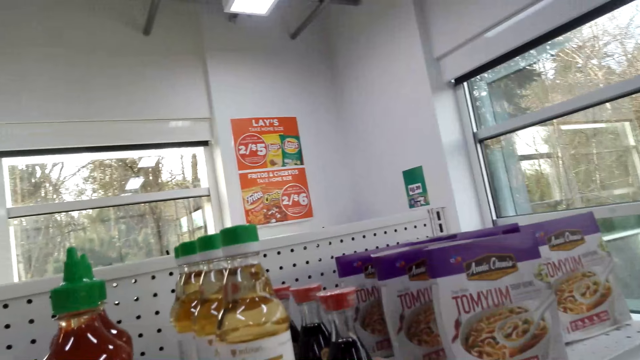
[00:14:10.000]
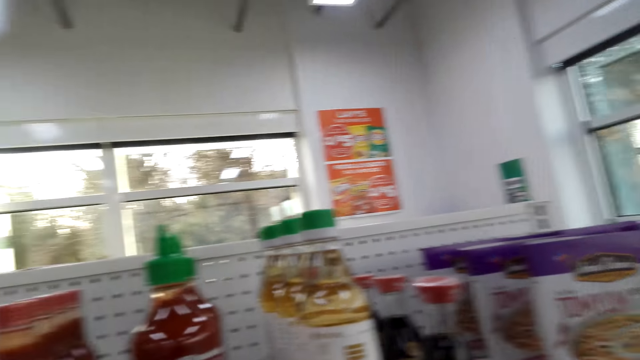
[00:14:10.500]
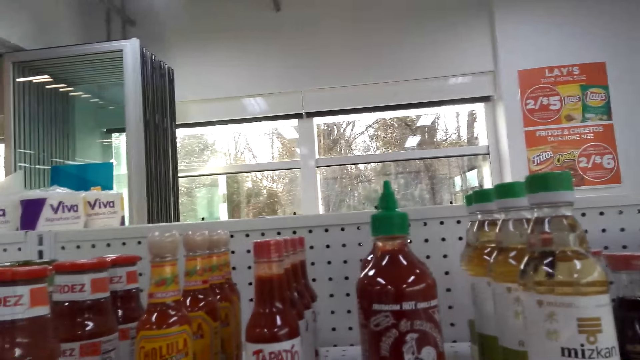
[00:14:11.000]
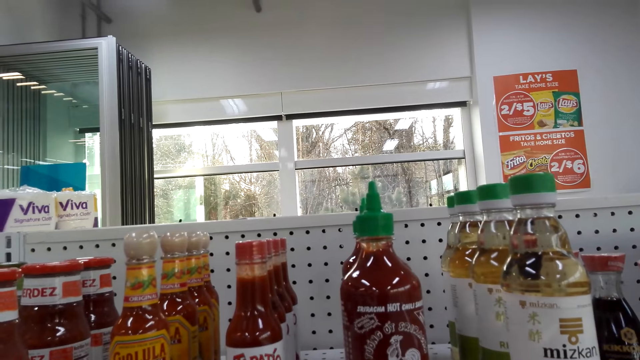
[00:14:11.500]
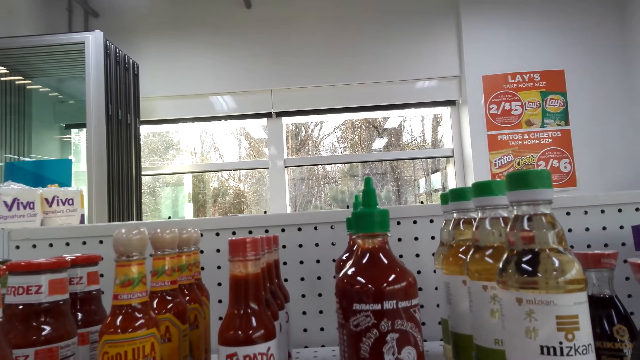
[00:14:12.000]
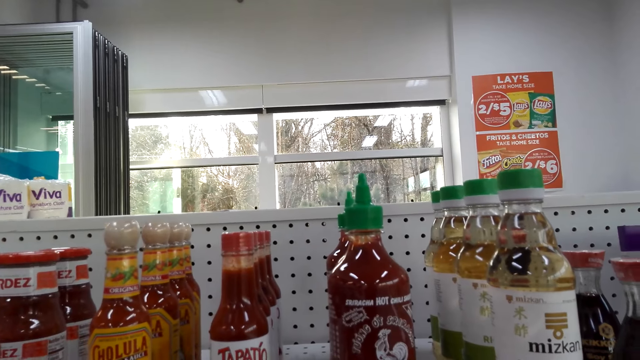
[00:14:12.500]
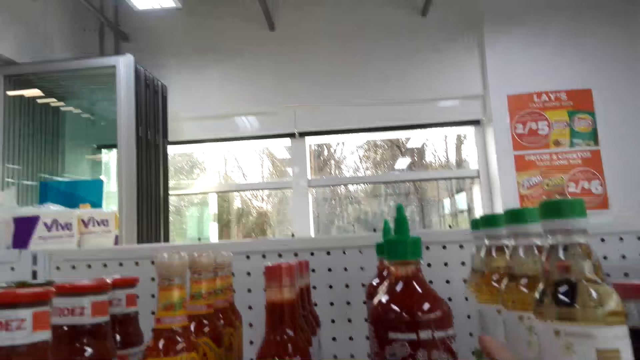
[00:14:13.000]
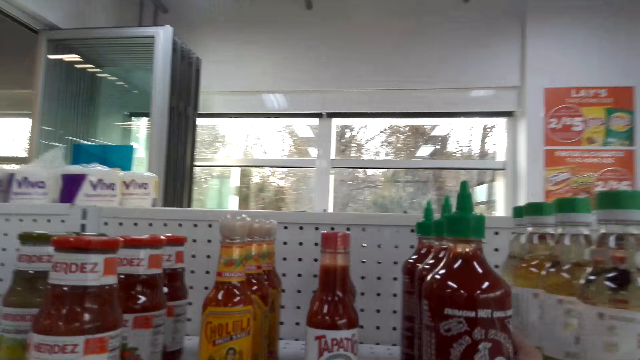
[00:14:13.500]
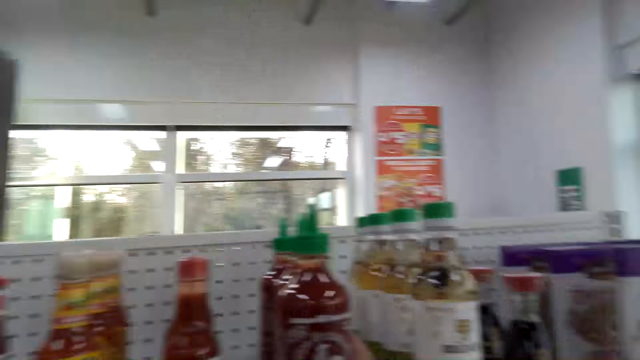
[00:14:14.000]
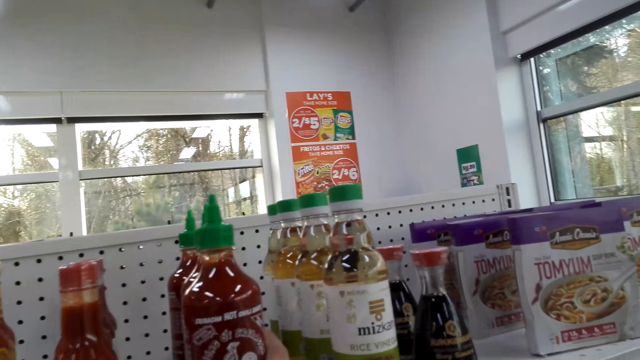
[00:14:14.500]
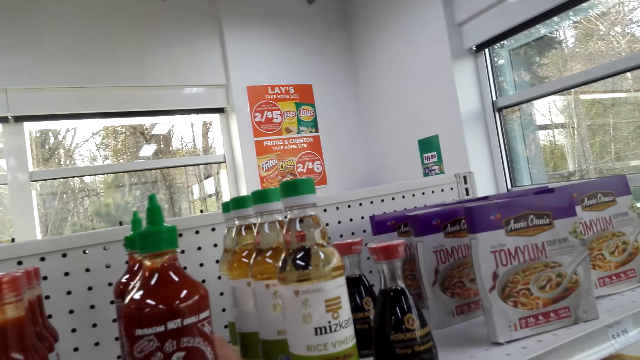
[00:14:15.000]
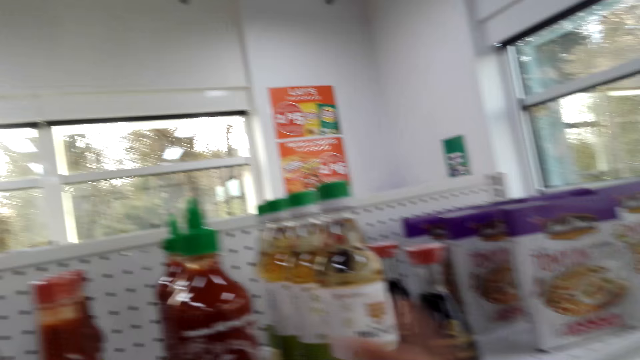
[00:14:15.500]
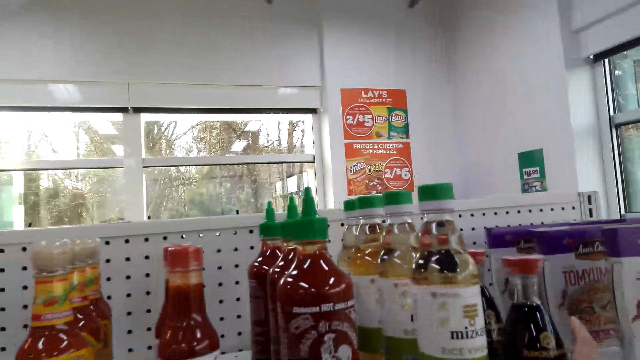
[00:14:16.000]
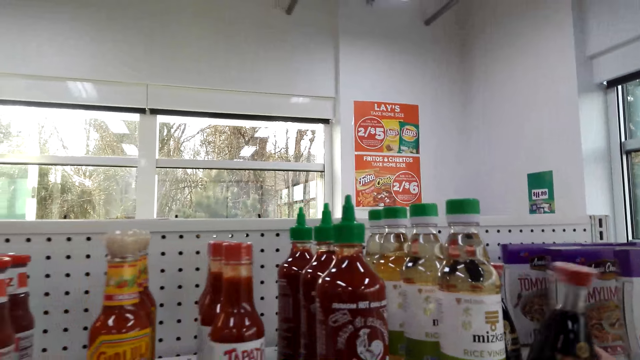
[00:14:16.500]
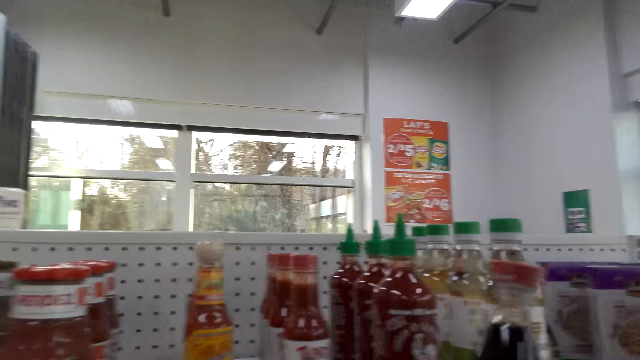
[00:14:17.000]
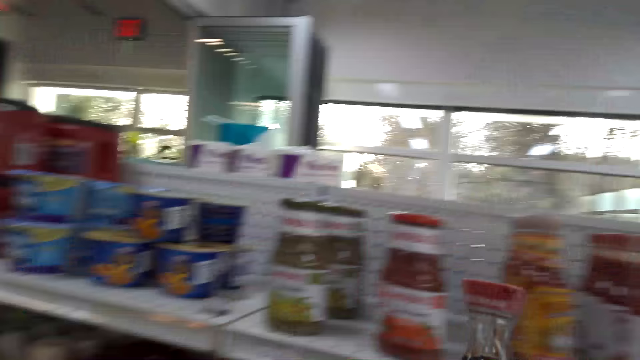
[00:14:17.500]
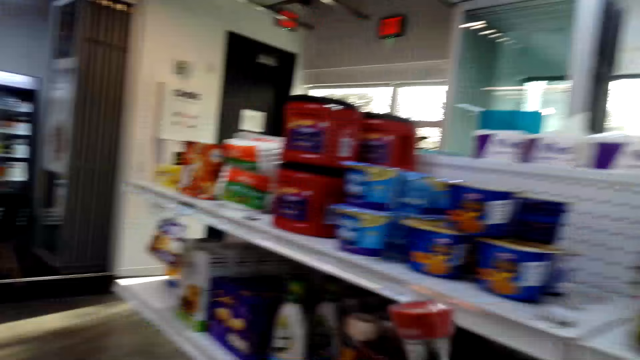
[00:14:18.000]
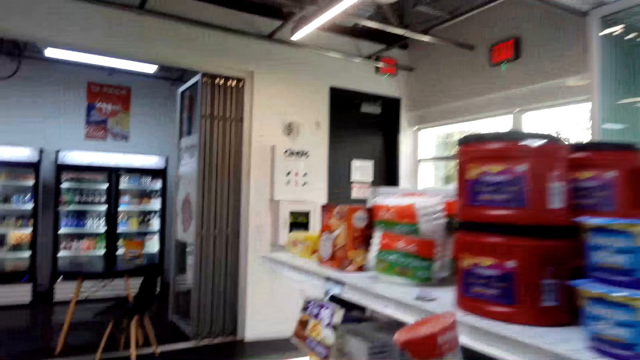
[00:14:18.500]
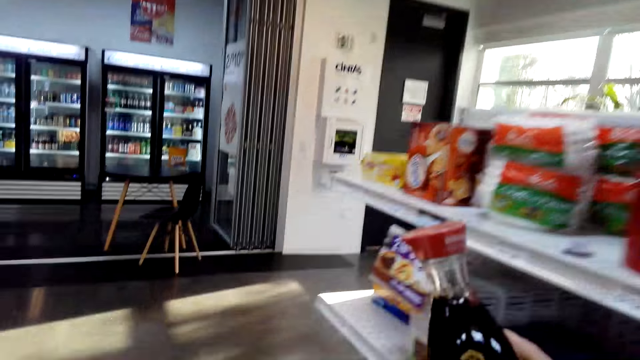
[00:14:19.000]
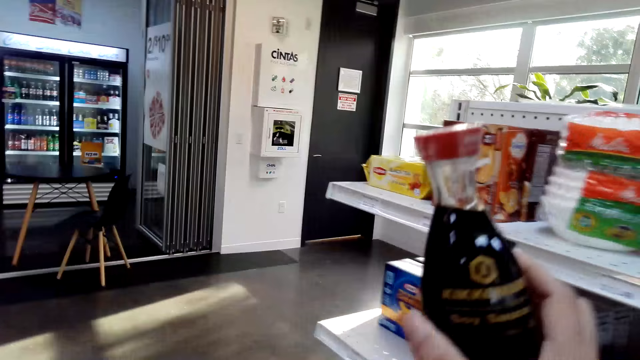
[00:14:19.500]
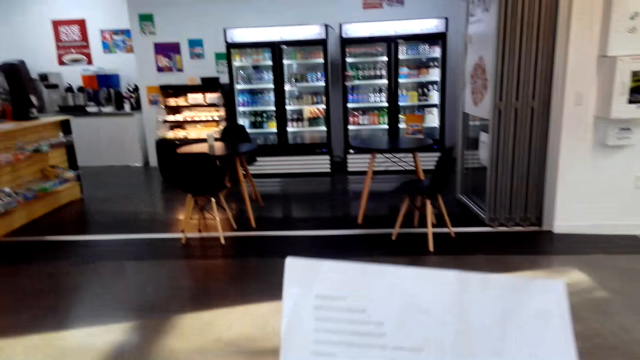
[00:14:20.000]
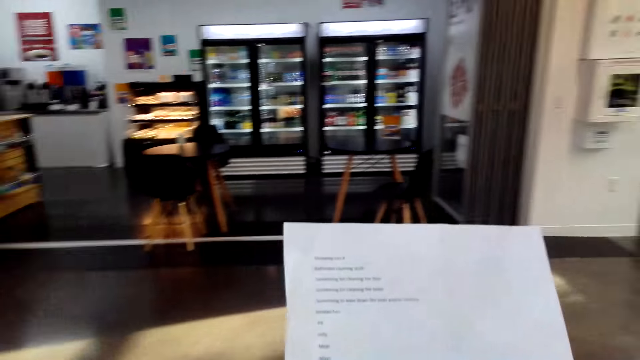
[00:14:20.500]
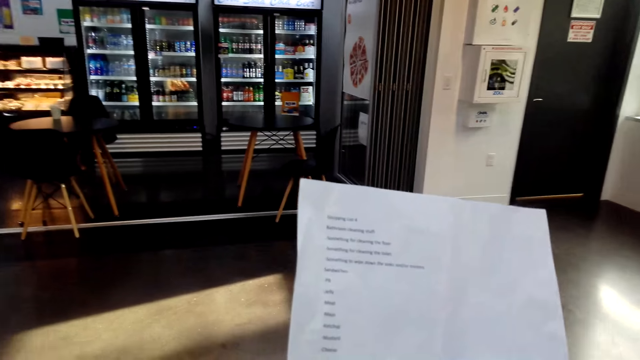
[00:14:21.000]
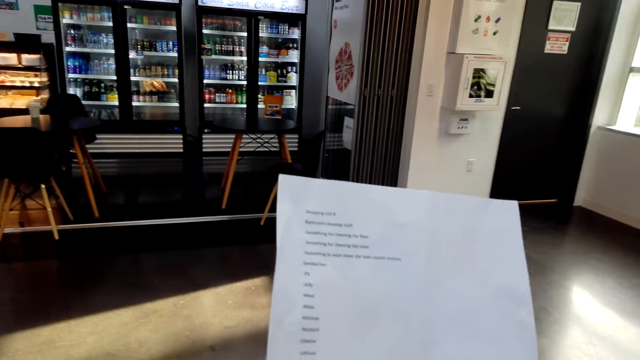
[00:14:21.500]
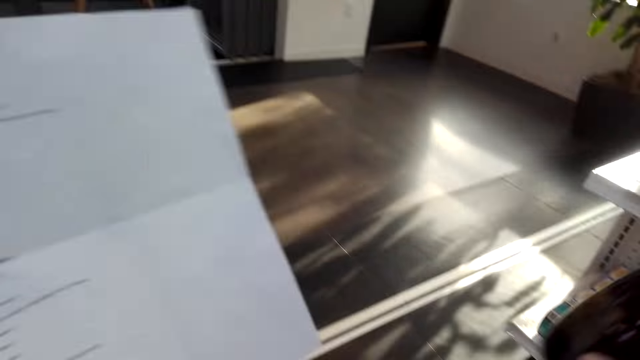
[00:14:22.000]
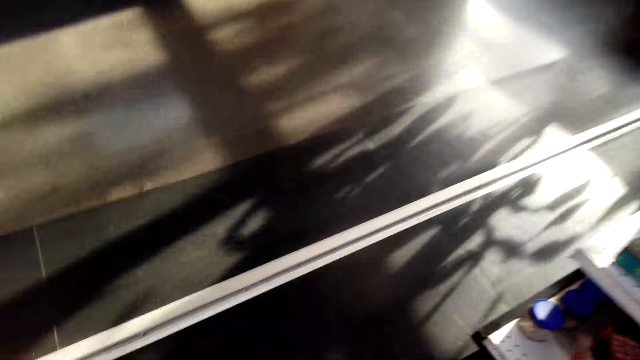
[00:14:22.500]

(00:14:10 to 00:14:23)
The camera wearer looks at the items on the shelf. They pick up a bottle. They move around the room. They read a piece of paper. They lift the paper.

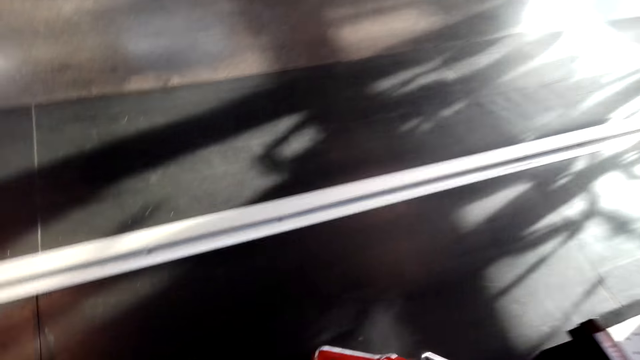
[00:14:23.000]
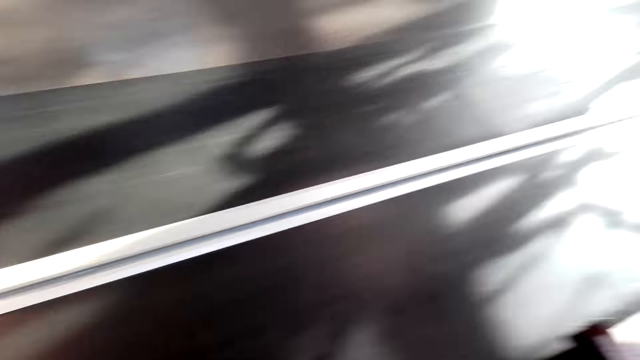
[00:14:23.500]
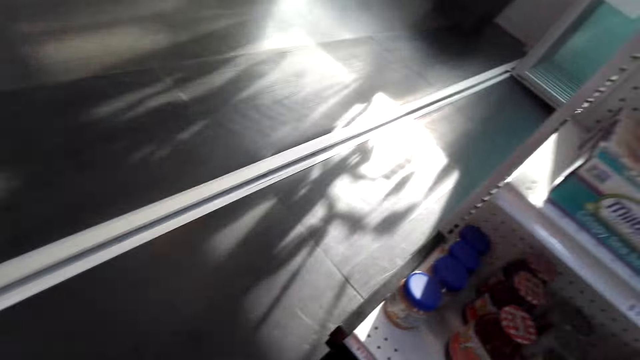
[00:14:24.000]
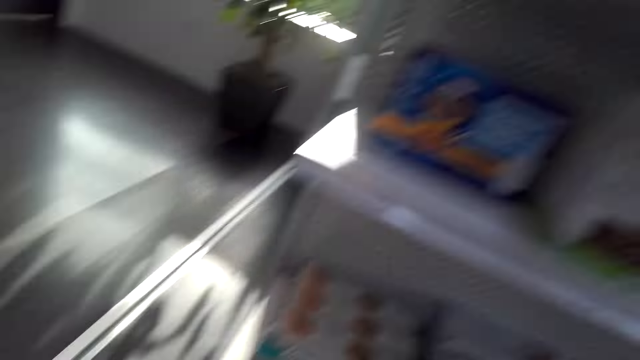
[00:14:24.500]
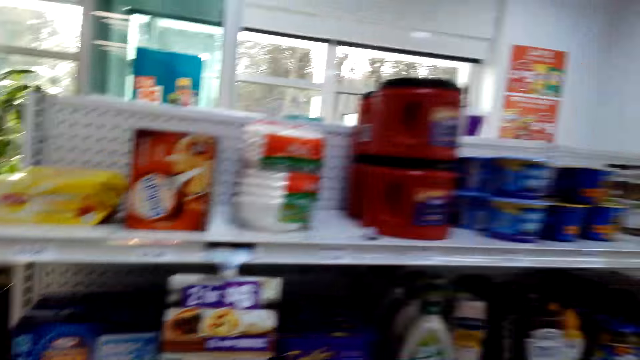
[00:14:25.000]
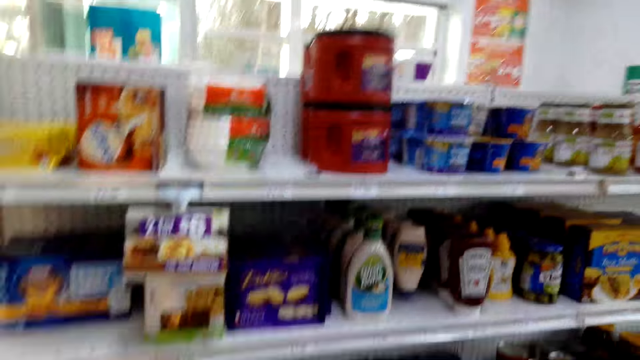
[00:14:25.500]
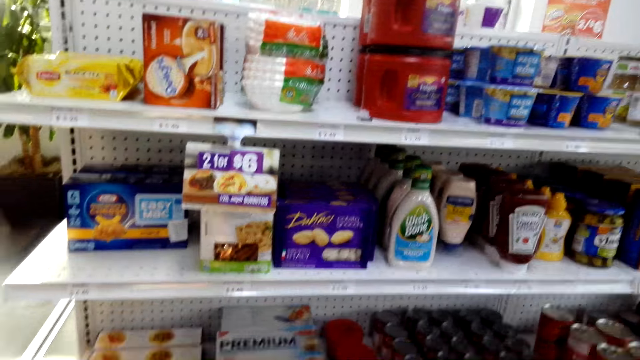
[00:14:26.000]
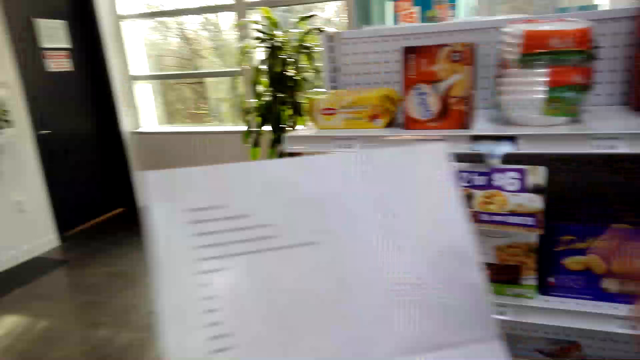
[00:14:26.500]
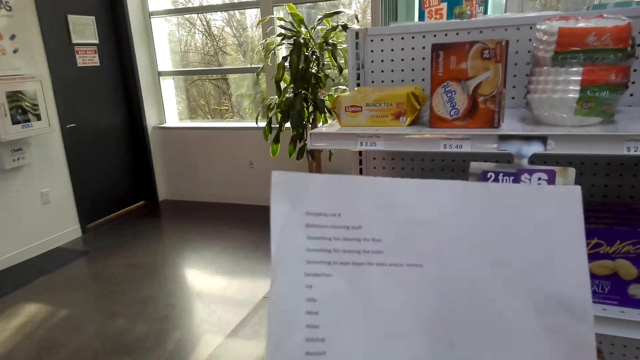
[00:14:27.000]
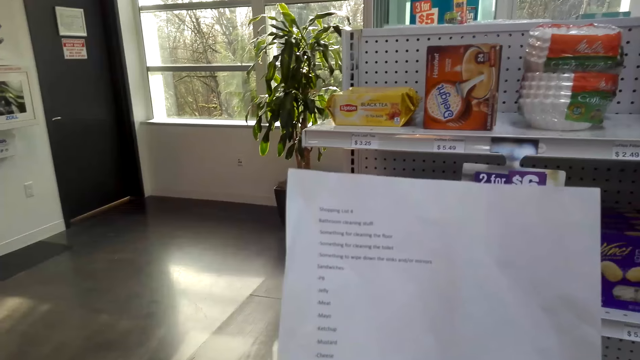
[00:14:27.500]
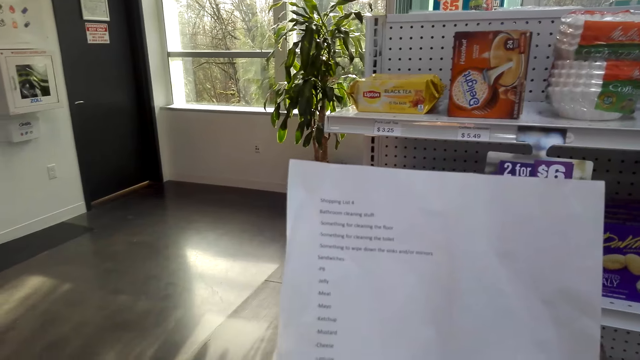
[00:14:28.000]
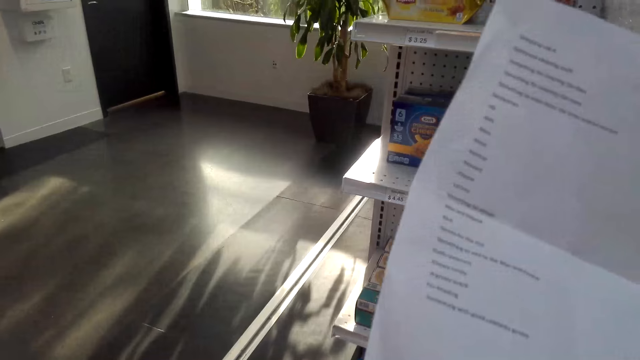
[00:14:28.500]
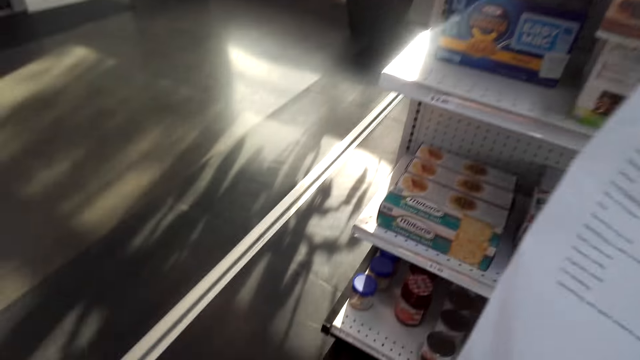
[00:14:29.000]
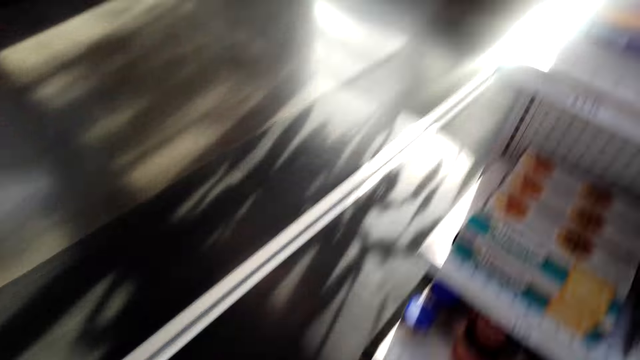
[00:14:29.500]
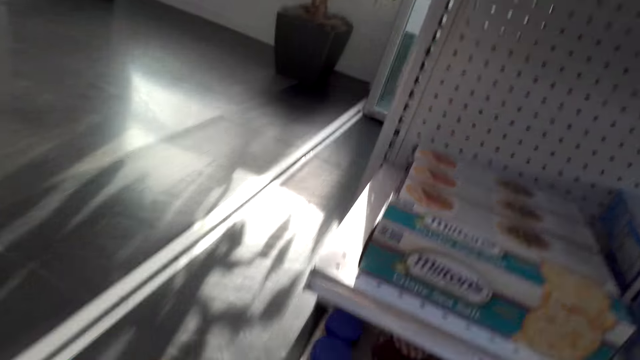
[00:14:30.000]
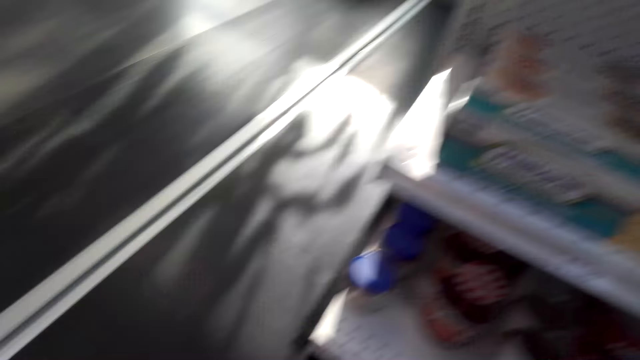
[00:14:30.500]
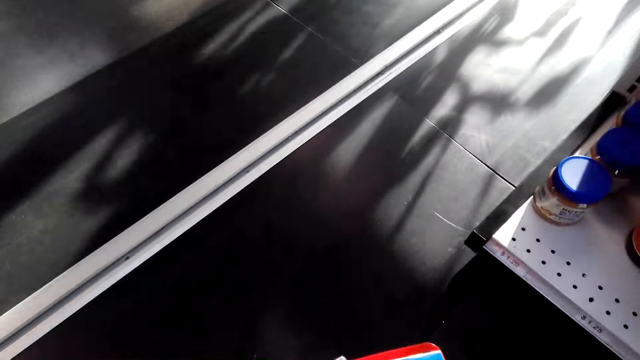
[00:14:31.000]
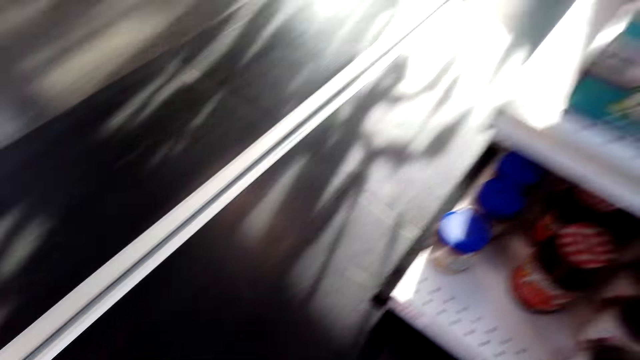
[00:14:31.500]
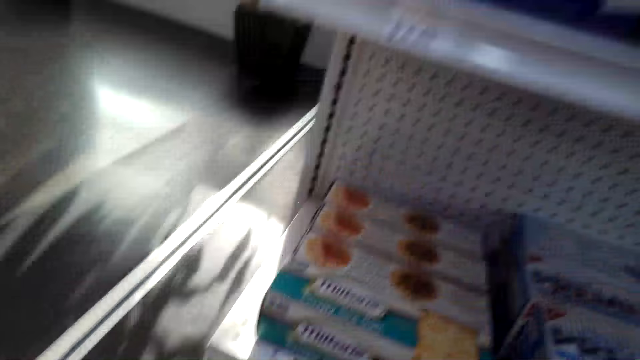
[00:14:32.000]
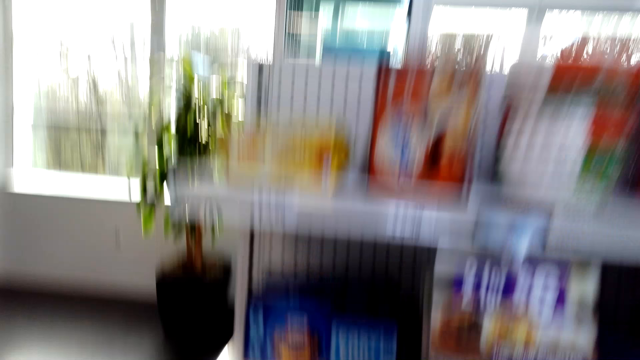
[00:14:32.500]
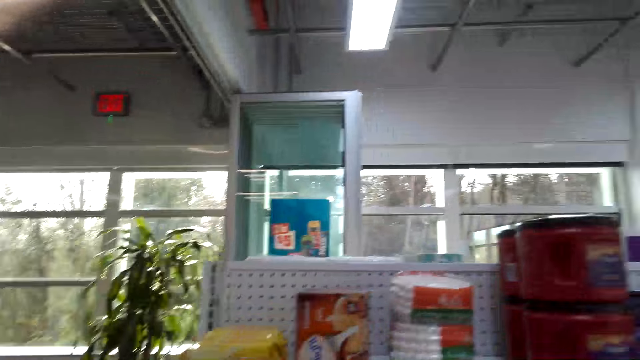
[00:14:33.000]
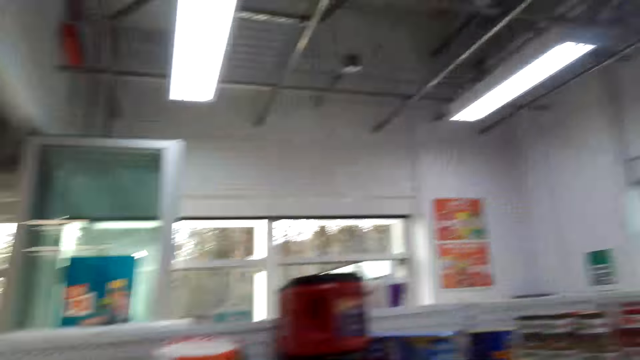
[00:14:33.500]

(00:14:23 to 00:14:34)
The camera wearer puts the bottle in the shopping basket. They look at the items on the shelf. They lift the paper. They read the piece of paper. They look around the shelves.
